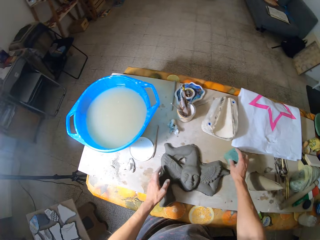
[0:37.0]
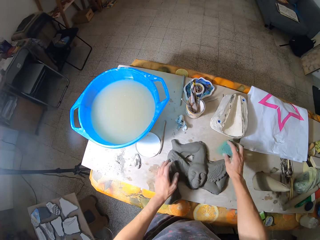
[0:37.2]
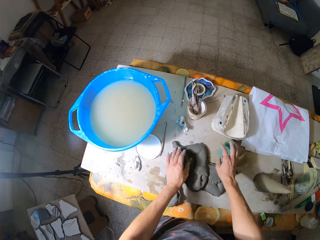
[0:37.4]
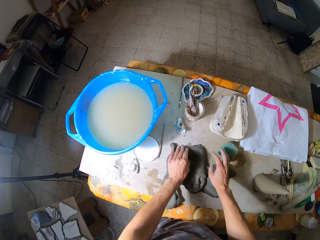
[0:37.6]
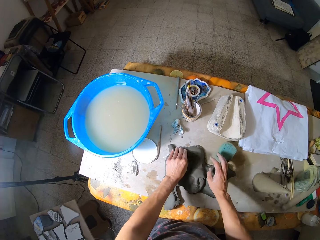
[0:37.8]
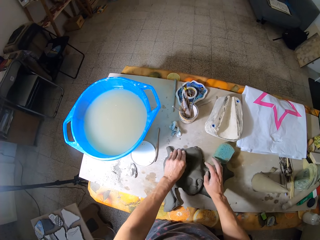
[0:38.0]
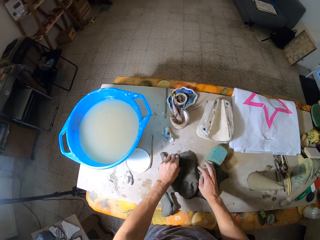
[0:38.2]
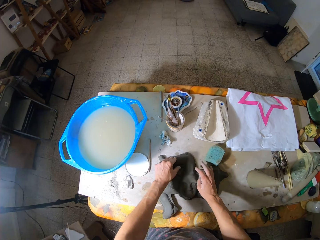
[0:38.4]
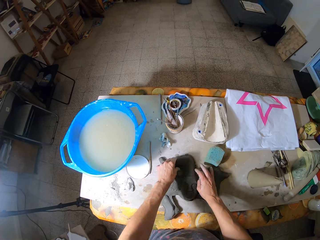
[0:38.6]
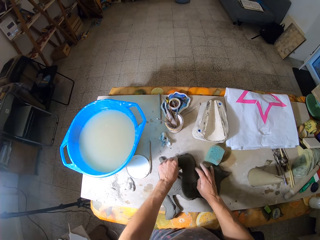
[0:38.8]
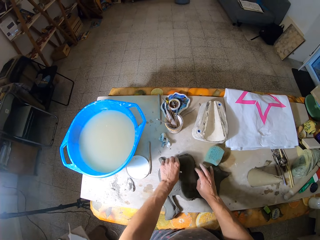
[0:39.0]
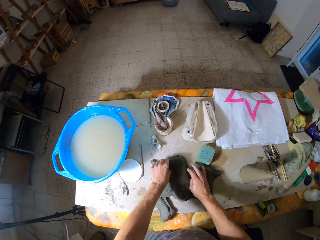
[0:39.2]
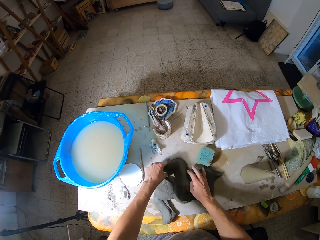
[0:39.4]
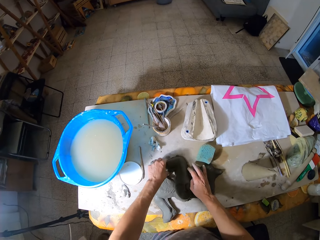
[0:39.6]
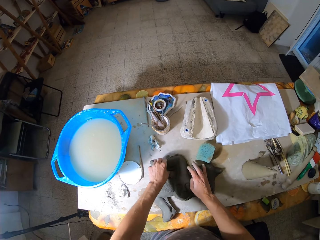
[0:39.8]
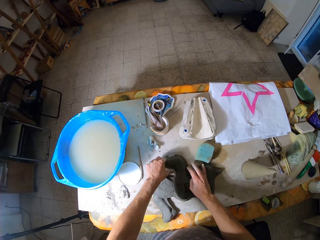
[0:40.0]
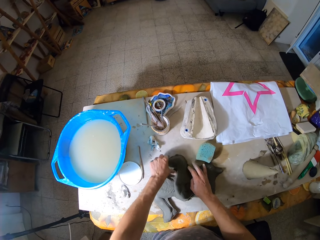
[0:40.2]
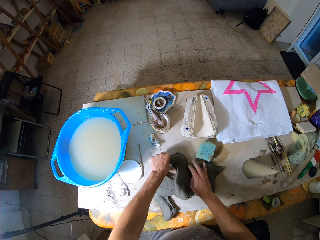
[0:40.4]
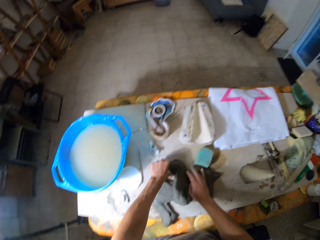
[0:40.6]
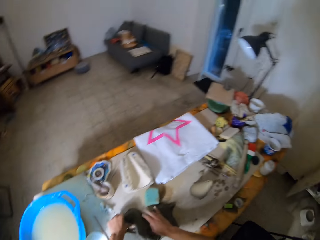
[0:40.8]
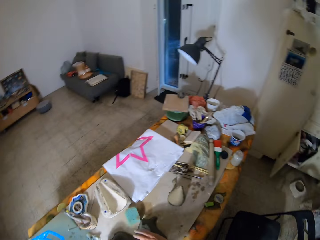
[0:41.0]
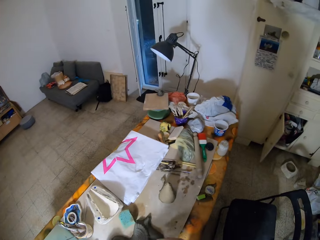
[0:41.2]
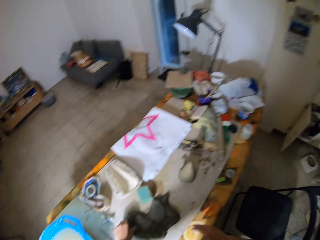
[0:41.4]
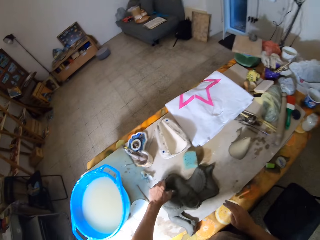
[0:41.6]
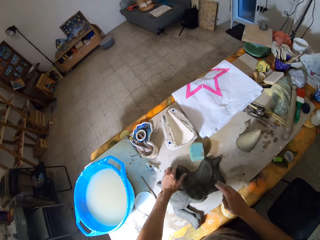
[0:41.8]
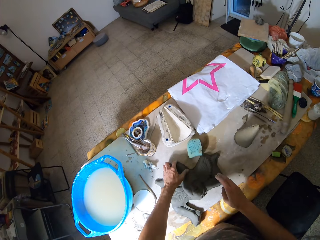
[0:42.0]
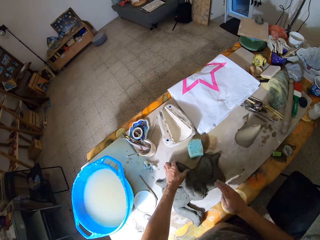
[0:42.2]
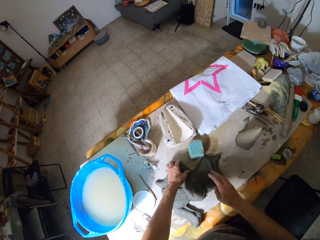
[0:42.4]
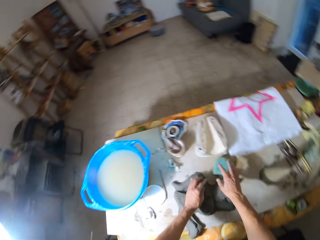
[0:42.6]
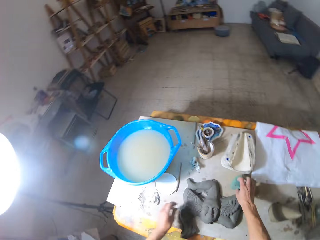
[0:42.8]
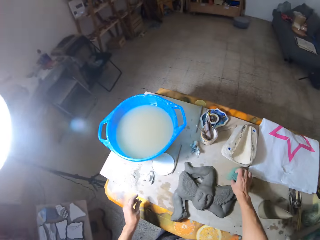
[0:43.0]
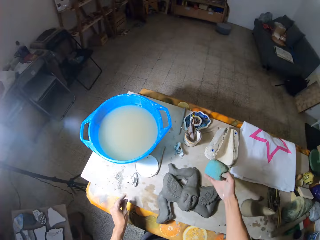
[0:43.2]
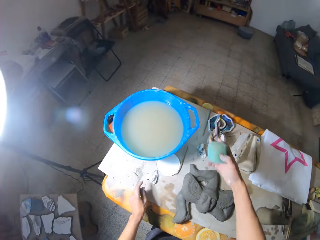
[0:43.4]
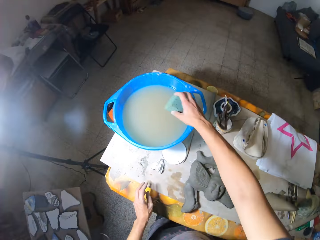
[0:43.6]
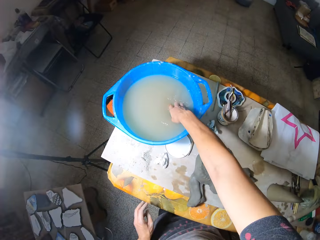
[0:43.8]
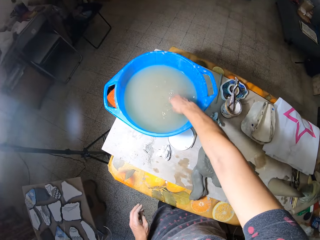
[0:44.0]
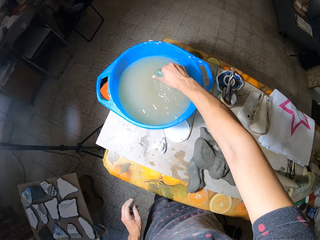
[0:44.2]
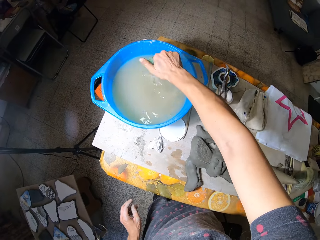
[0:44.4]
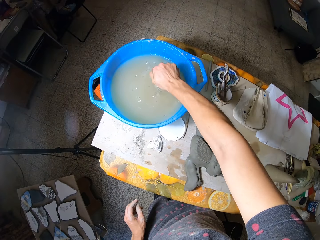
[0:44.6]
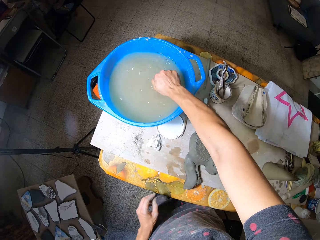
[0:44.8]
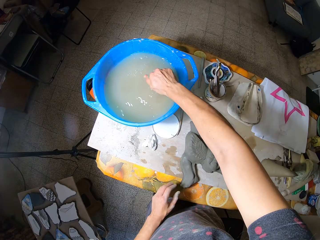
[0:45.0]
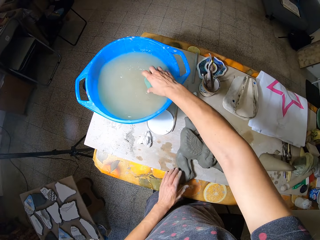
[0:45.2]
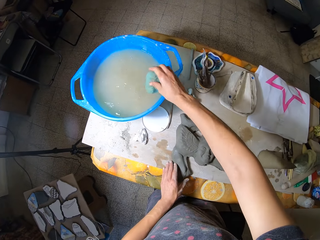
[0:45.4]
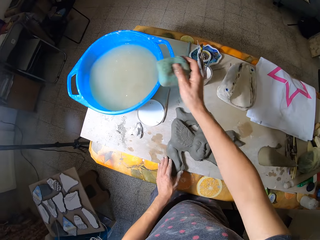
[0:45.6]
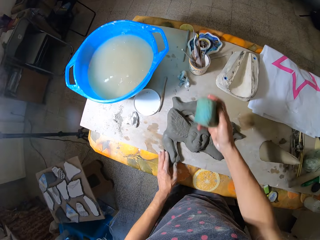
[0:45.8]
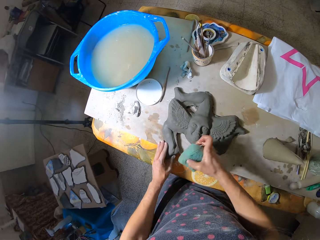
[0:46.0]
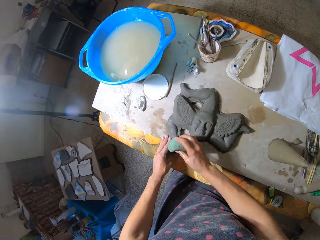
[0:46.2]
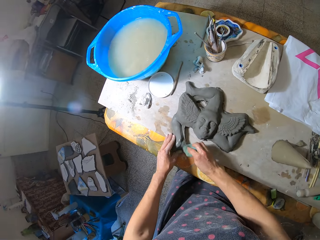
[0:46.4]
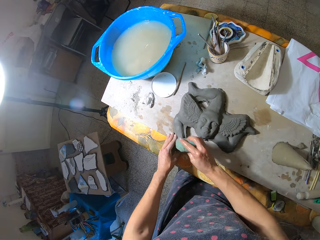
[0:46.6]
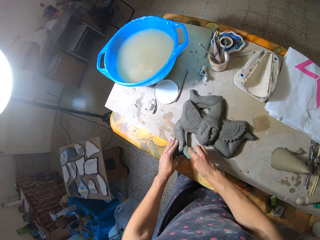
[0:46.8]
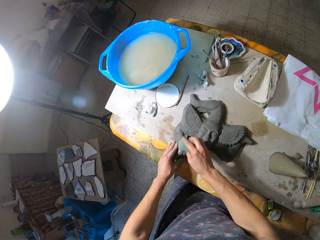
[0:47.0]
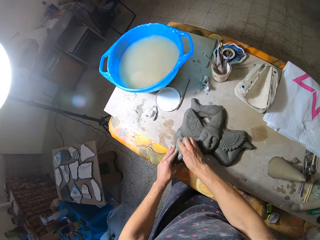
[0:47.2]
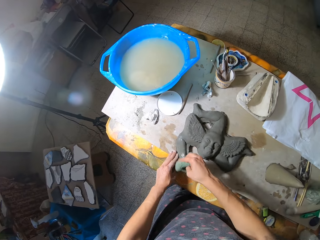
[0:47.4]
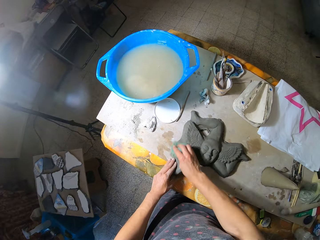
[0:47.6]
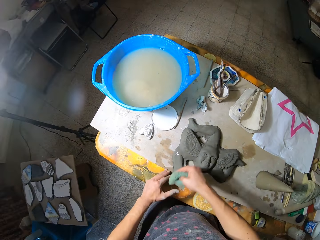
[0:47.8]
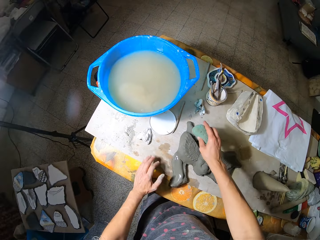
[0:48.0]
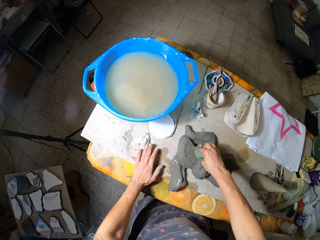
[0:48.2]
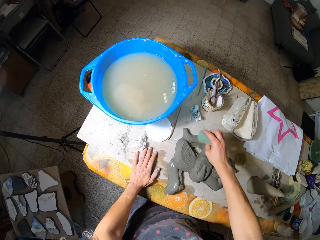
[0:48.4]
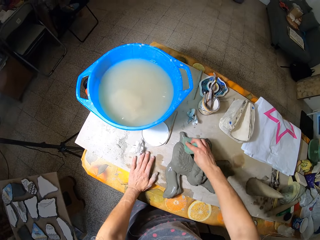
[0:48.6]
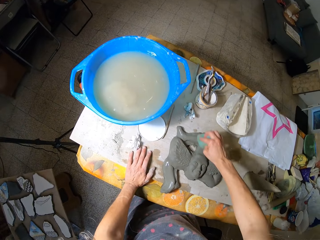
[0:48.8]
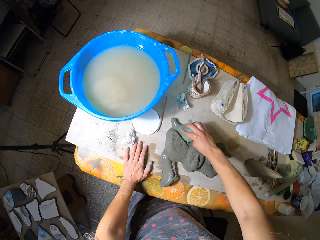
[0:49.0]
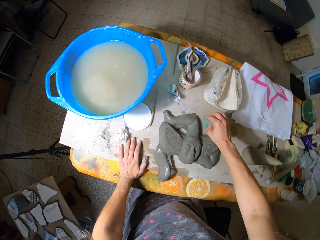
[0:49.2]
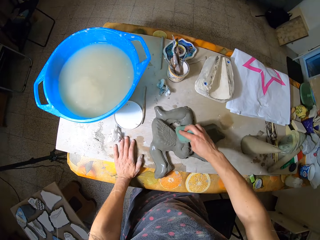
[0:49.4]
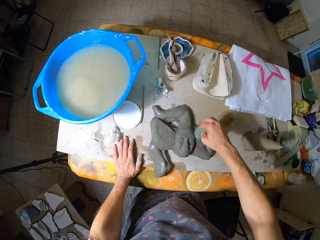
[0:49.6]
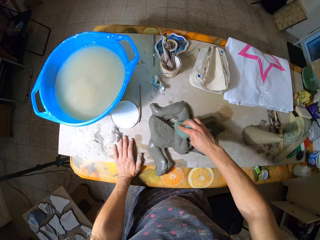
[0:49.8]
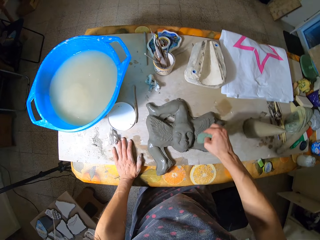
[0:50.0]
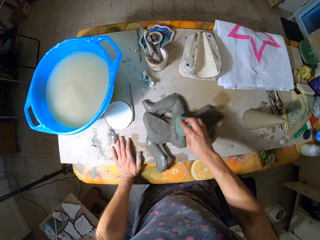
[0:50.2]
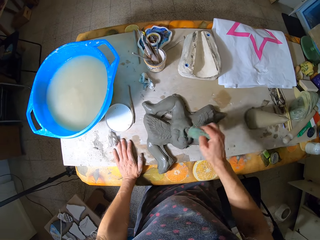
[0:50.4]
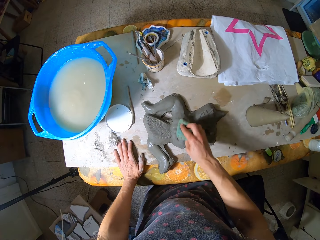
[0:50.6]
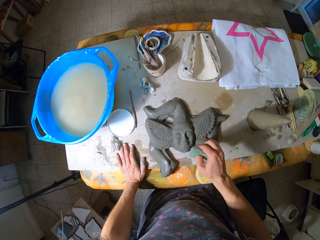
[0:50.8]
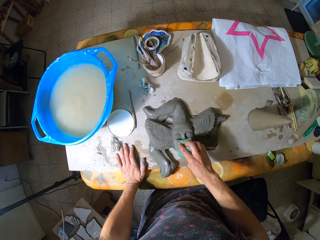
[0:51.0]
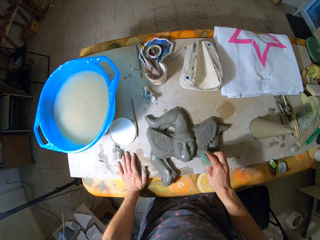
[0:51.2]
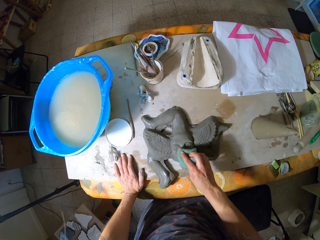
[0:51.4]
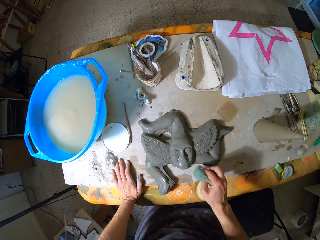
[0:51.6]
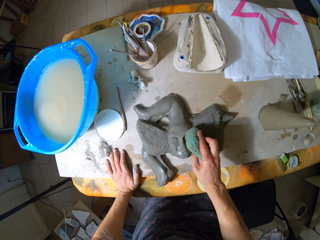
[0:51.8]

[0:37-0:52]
The camera wearer moves a sponge on the table with his right hand. He holds the sponge with his right hand. He feels the clay mold with his left hand. He removes his left hand from the sponge. He places his right hand on the clay mold. He presses the sculpture with his left hand. He picks up the sponge from the table with his right hand. He dips the sponge into a bowl of water with his right hand. He places his left hand on the clay mold. He wipes the clay mold with the sponge in his right hand. He places his left hand on the table.

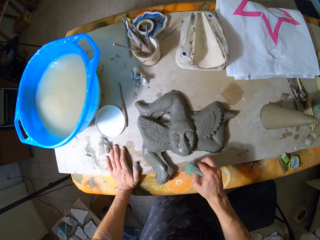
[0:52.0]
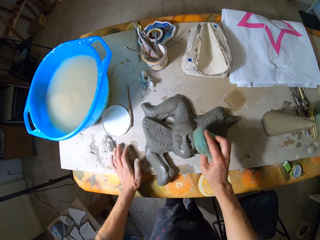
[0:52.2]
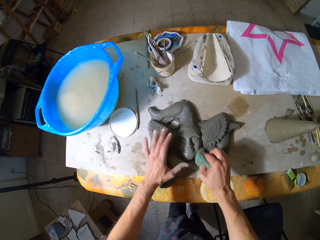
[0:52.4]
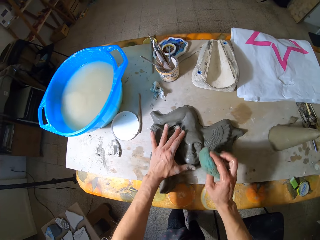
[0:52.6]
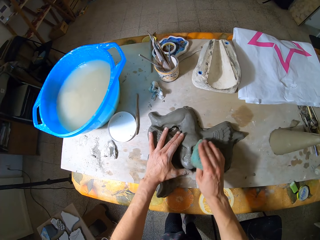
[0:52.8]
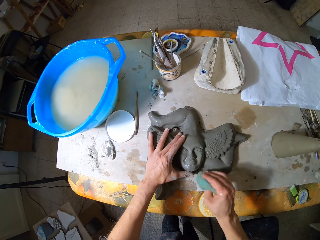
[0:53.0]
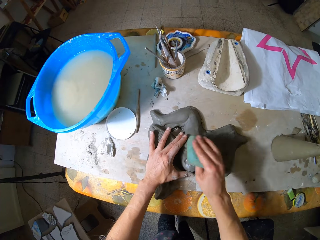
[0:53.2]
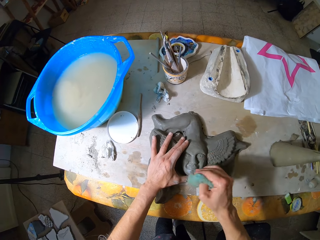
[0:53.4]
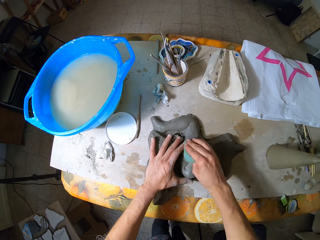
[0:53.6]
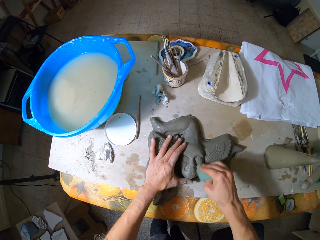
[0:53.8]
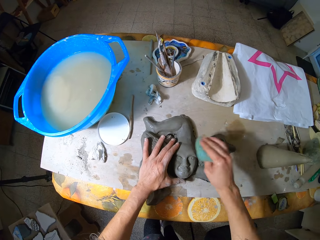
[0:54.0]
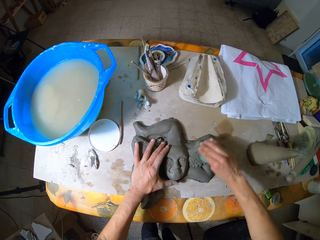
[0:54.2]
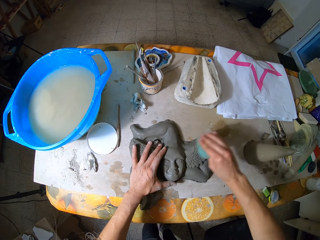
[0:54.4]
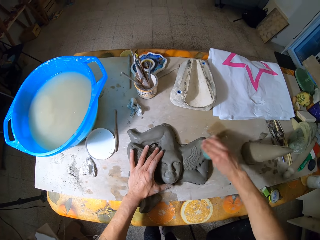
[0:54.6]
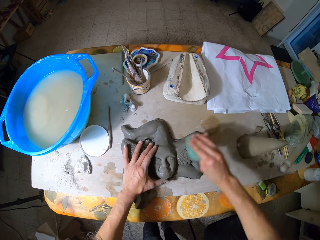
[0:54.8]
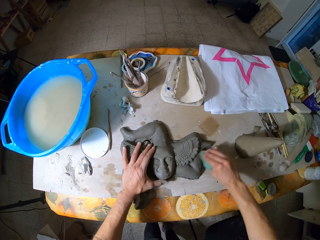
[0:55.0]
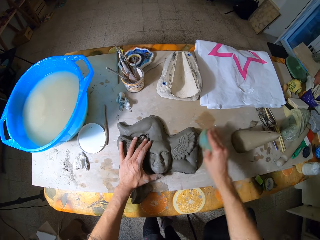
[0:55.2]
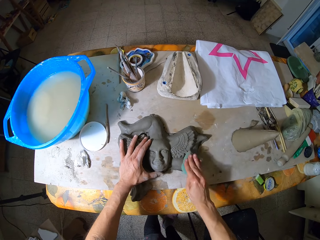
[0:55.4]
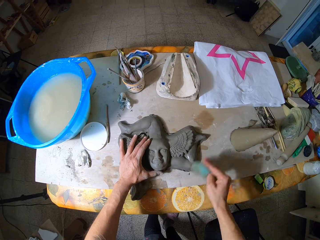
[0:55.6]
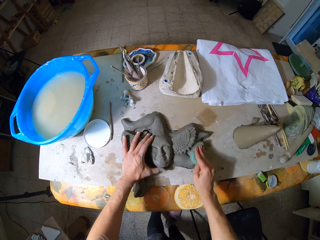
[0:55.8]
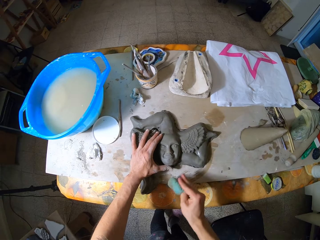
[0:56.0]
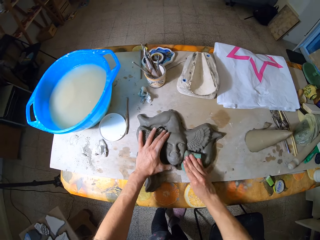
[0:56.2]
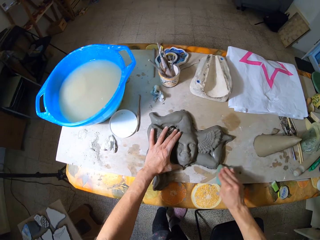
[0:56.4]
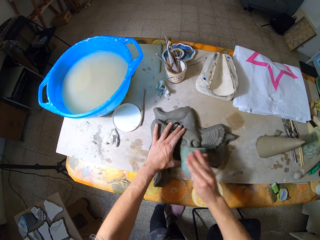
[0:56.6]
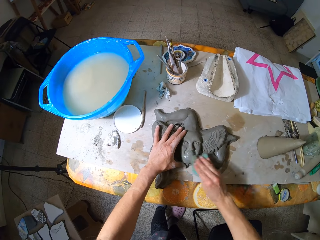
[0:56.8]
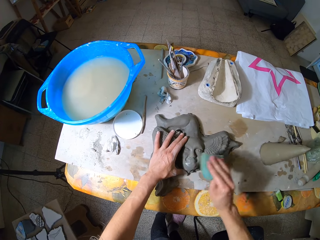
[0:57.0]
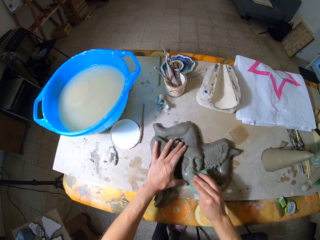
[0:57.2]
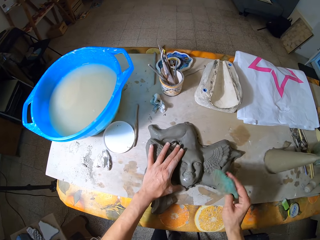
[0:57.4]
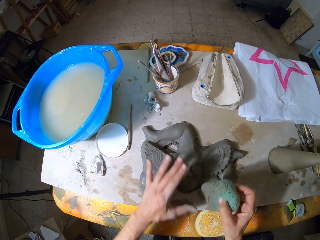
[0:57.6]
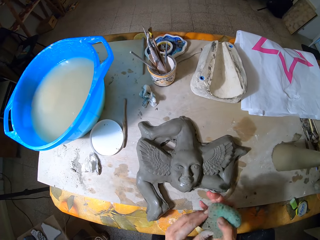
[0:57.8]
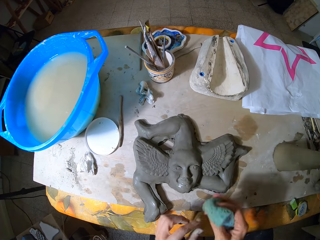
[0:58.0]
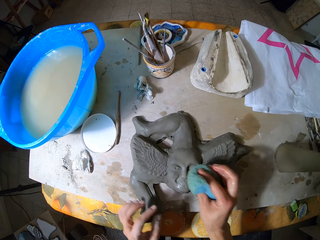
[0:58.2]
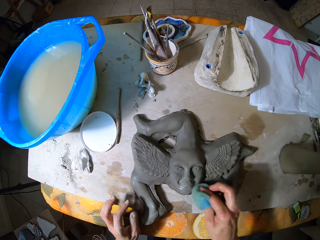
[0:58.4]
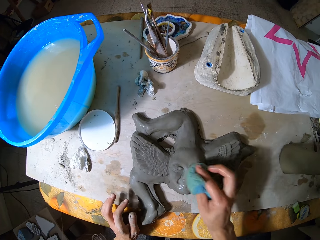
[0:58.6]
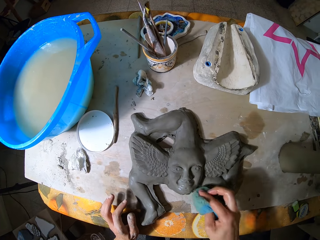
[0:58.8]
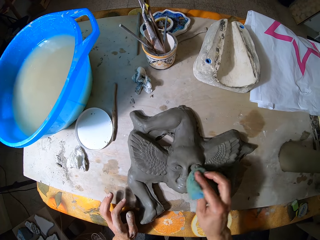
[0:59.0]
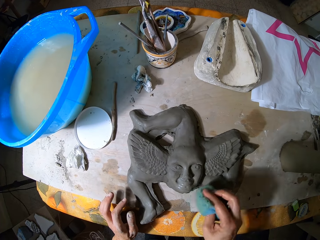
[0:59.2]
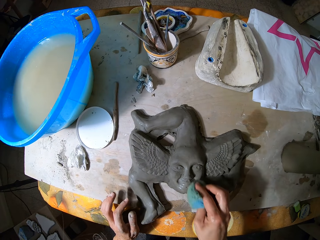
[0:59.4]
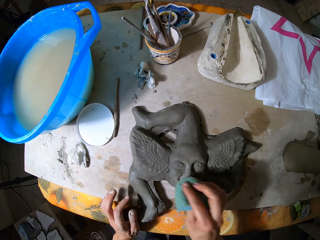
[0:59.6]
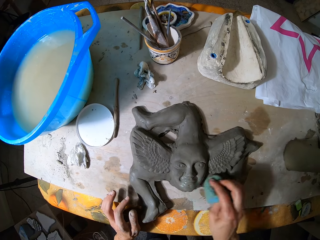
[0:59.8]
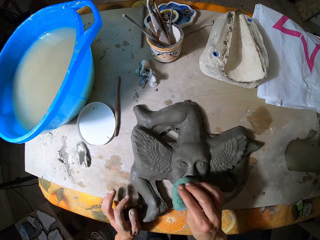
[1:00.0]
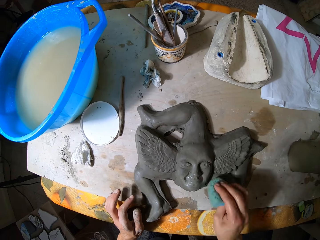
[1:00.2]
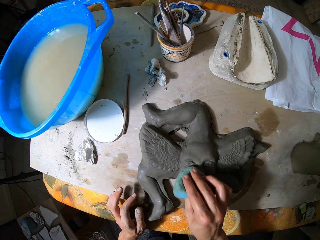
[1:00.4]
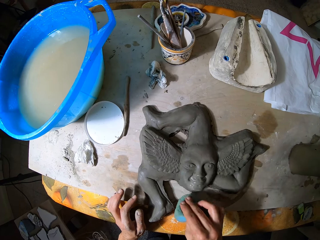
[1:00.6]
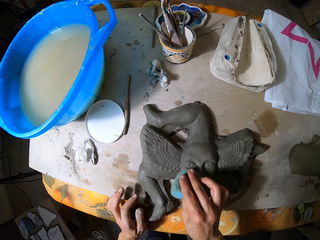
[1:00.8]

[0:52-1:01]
The camera wearer places his left hand on the clay mold. He holds the sculpture with his left hand. He holds the sponge in both hands. He touches the sponge with his left hand. He wipes the clay mold with the sponge in his right hand. He places his left hand on the table.
